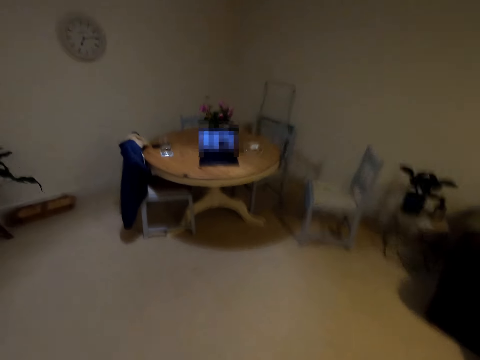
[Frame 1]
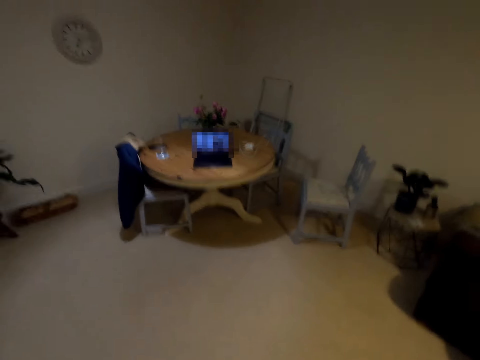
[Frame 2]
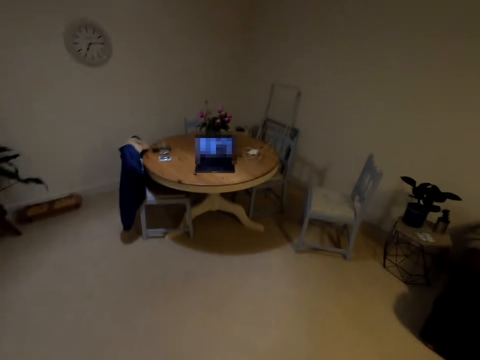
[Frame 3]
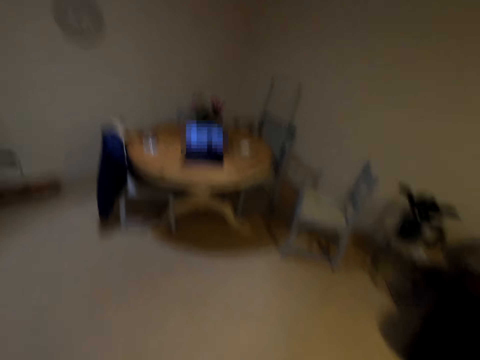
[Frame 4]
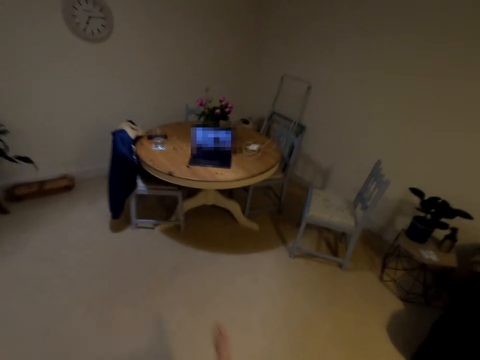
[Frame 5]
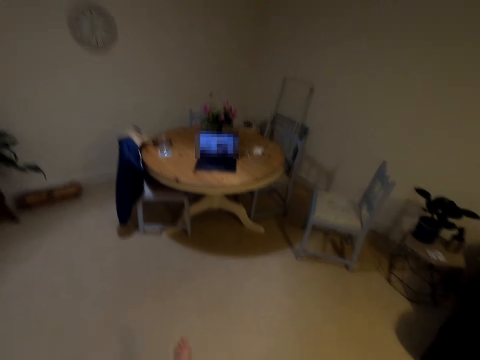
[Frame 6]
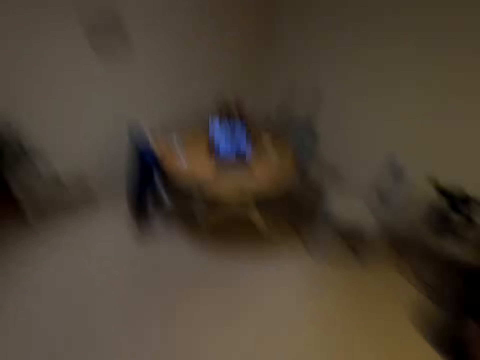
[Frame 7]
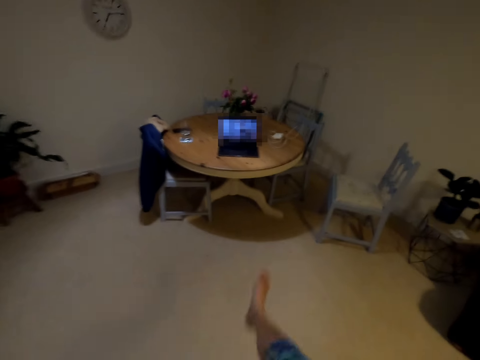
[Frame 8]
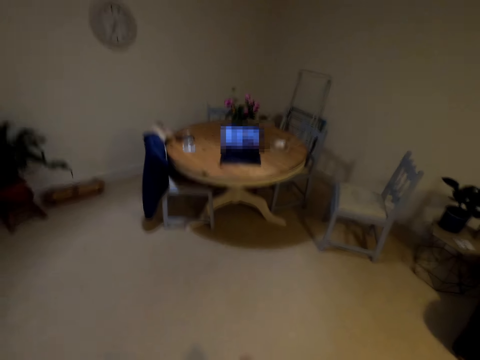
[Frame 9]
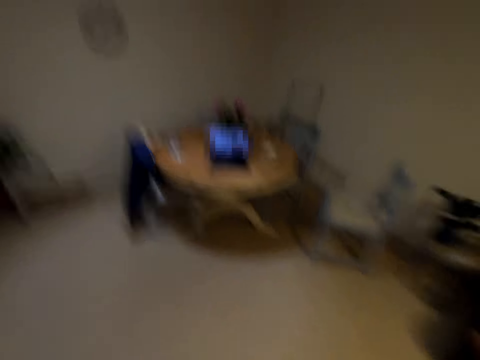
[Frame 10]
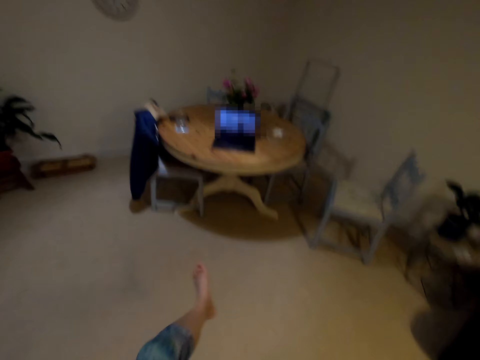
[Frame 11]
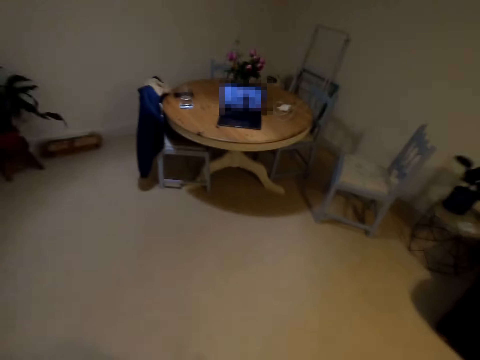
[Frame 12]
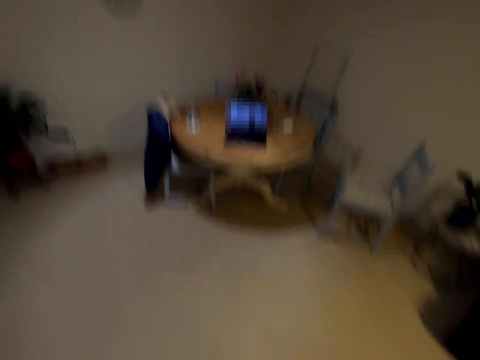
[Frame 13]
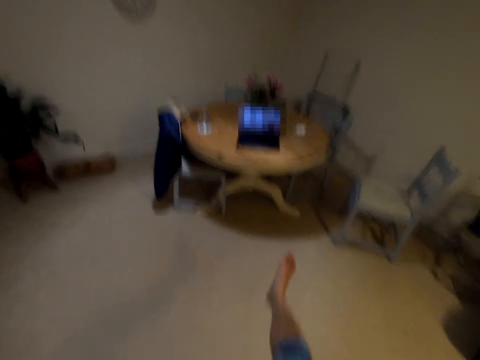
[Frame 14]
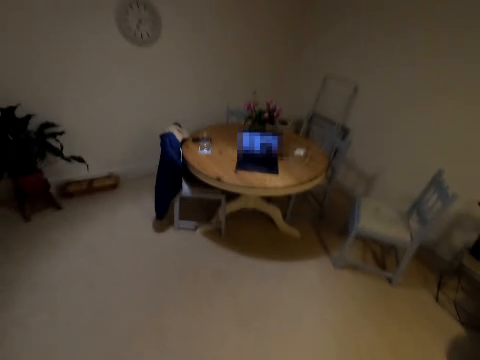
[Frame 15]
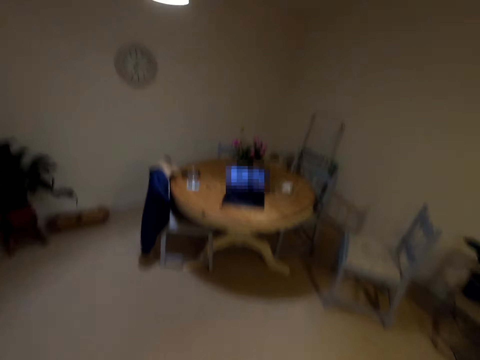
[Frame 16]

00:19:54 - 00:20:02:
The camera wearer looks at the laptop. They dance in the house.

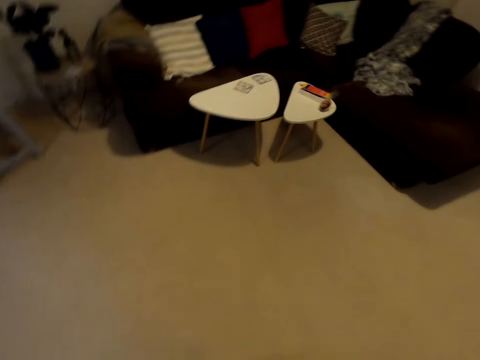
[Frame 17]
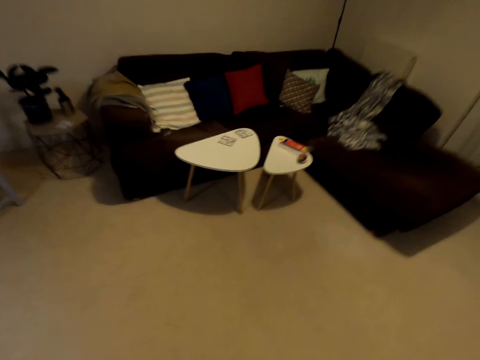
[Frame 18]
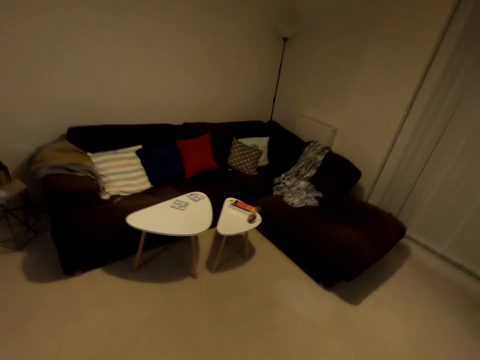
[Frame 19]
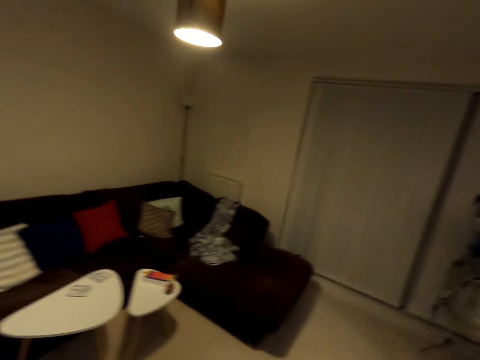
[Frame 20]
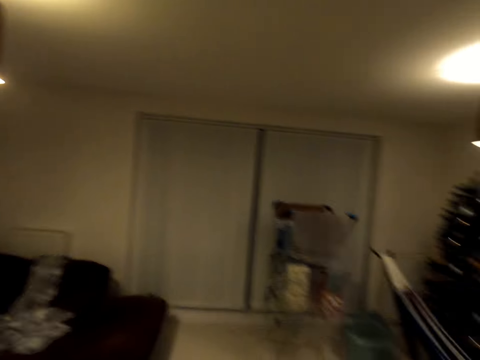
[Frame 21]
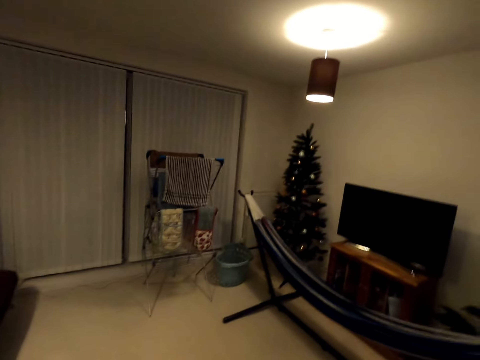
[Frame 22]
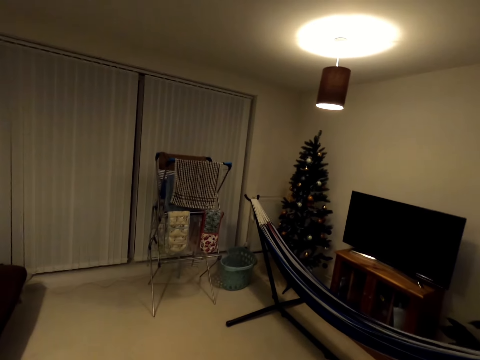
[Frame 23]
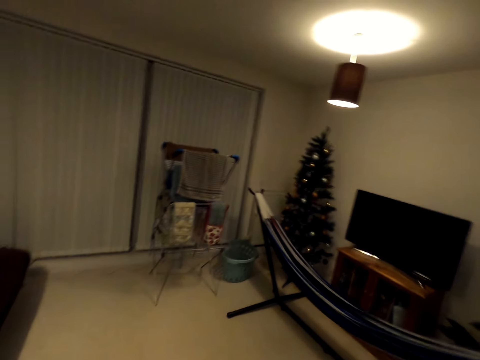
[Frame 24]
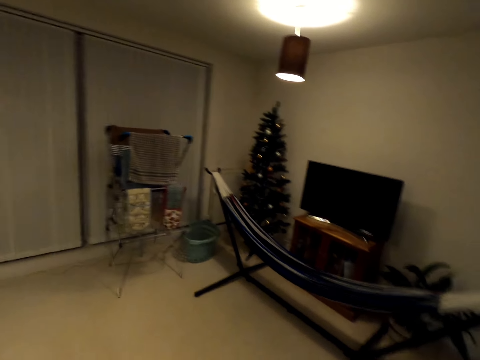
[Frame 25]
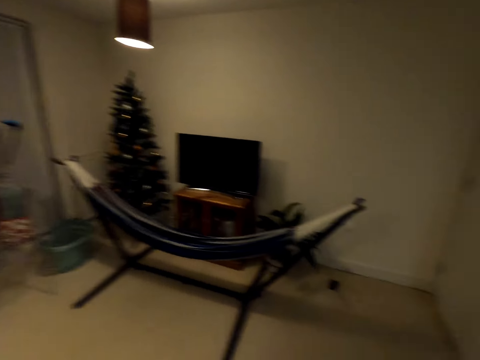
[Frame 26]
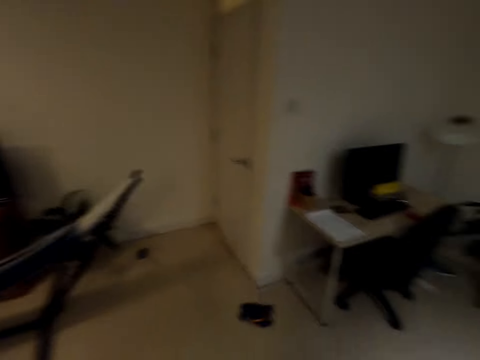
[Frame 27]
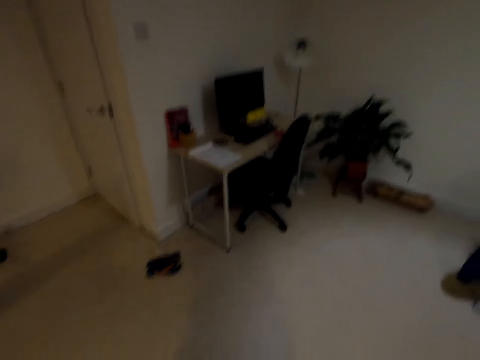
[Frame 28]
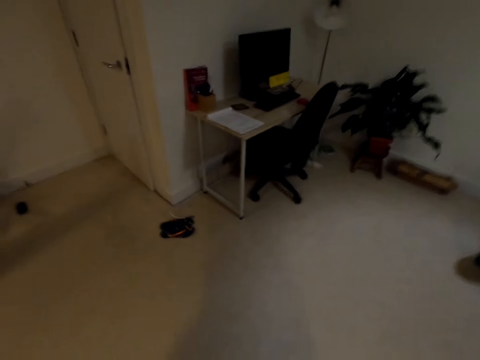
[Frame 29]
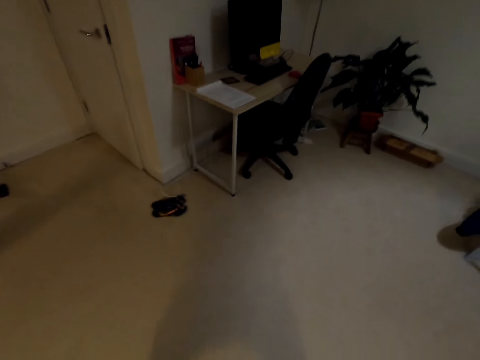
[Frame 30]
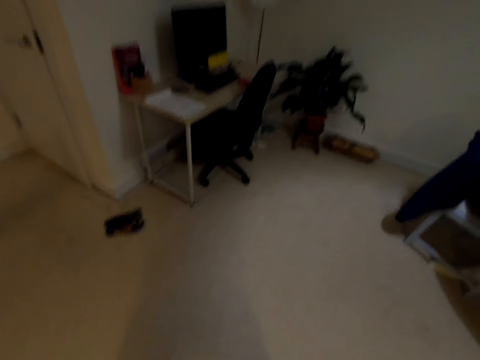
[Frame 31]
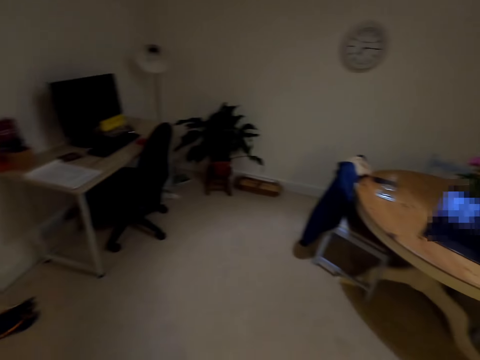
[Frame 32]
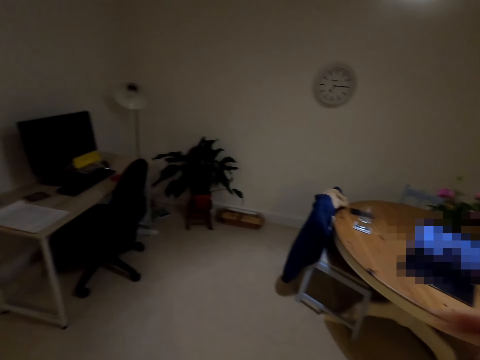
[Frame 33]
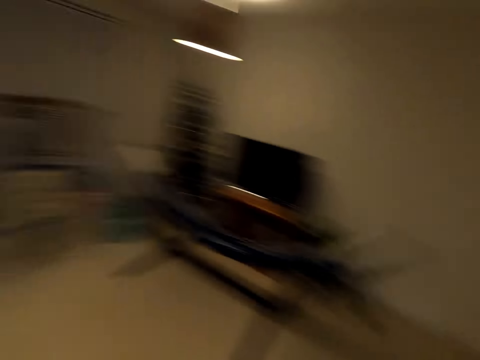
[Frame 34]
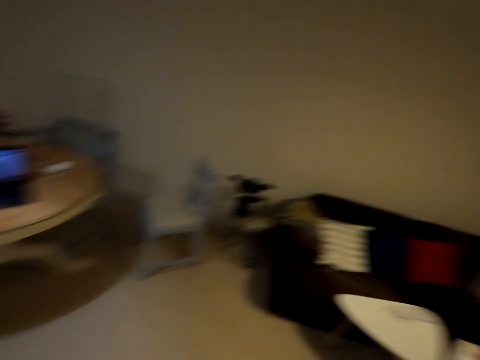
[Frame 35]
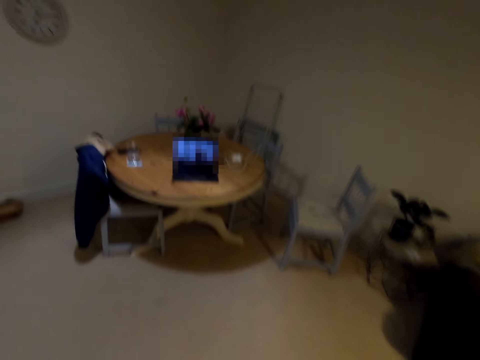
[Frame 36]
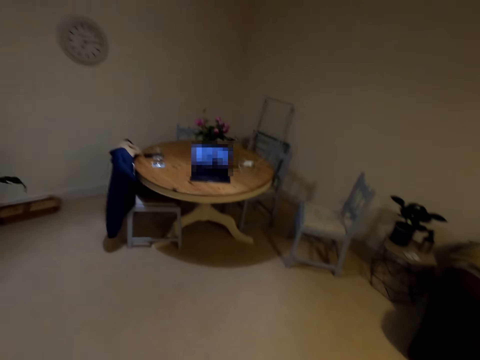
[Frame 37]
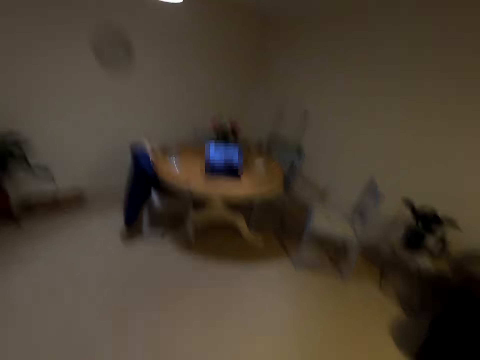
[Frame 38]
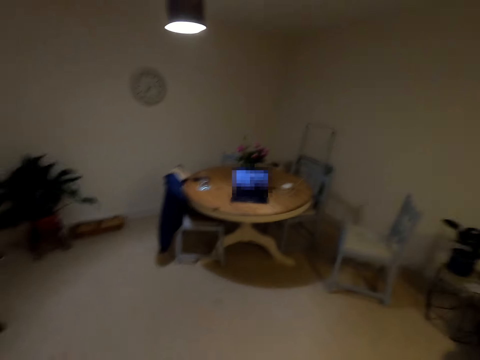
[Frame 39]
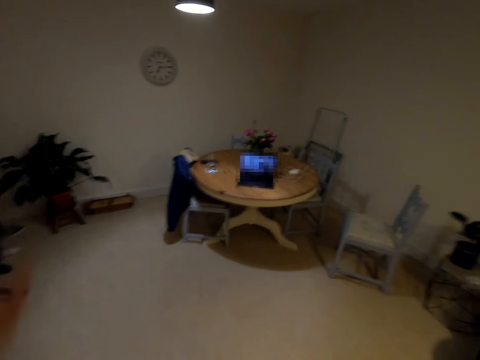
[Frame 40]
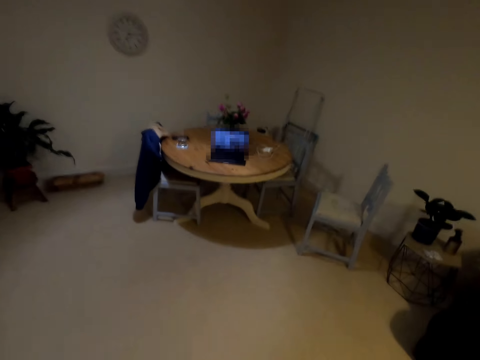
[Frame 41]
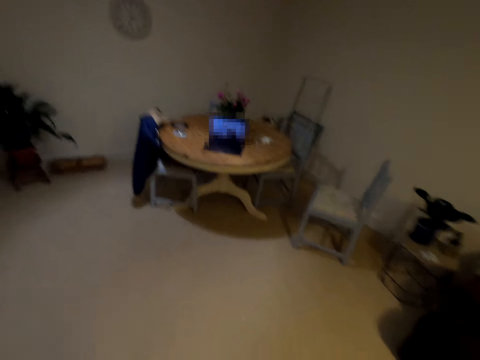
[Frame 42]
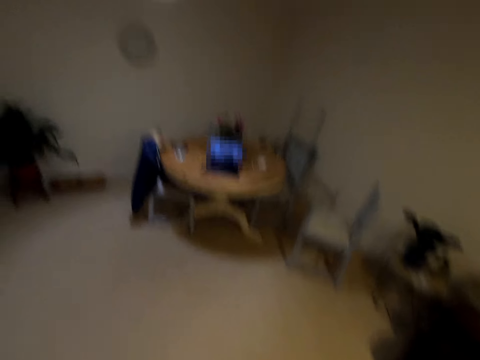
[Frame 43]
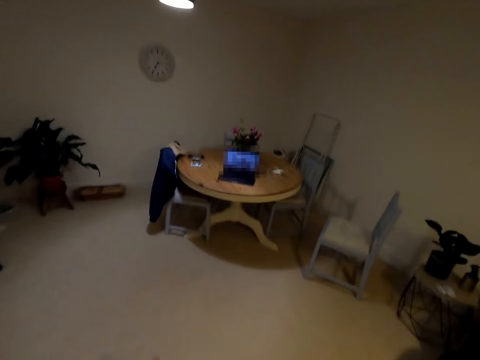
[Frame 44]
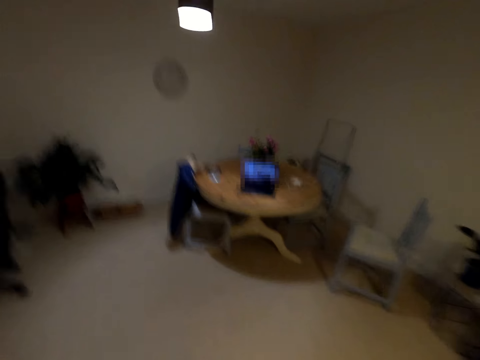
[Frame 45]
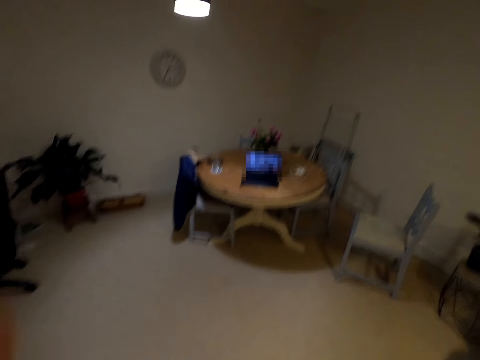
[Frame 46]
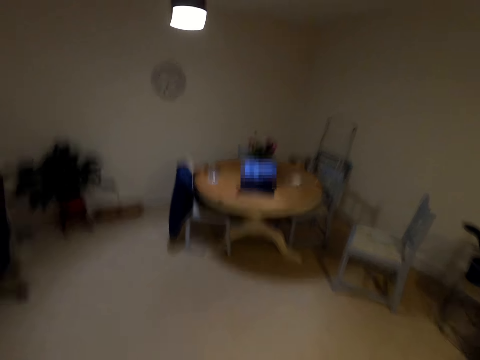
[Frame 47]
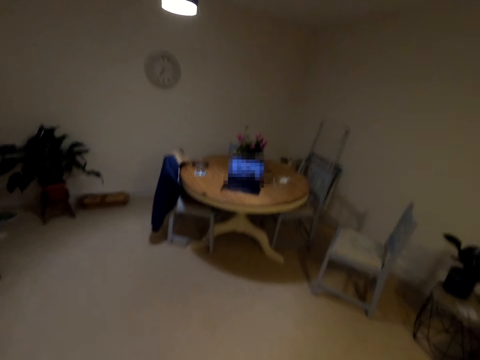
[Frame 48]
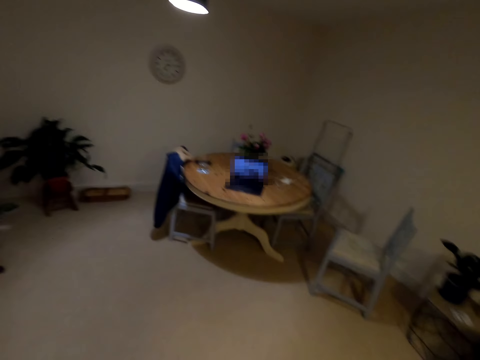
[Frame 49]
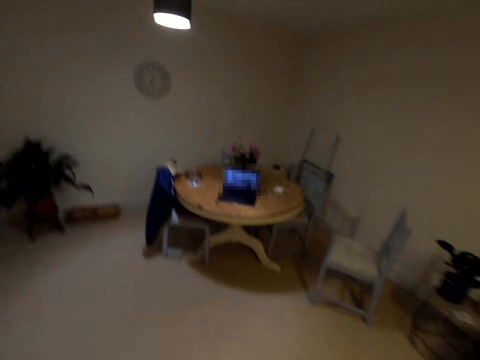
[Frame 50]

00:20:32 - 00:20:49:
The camera wearer looks around the house. They look at the laptop. They dance in the house.

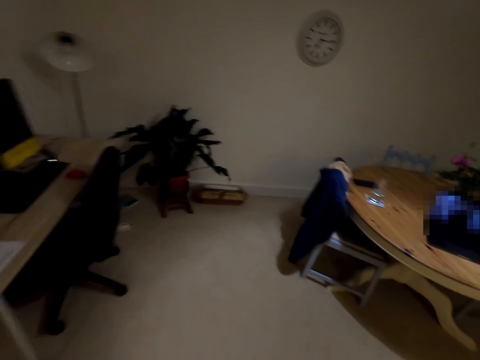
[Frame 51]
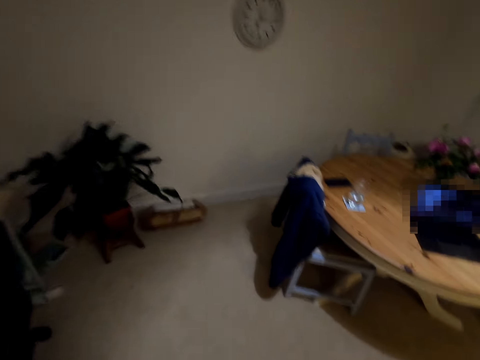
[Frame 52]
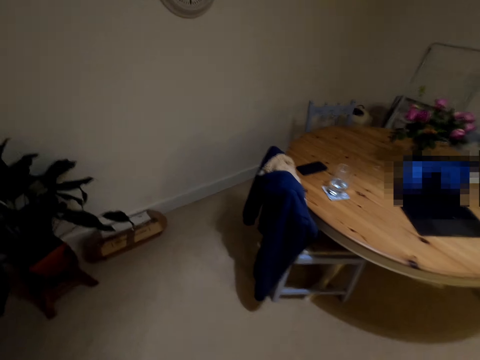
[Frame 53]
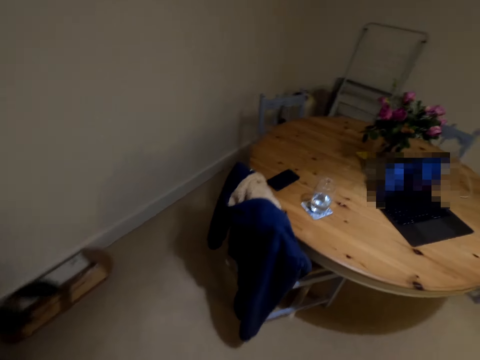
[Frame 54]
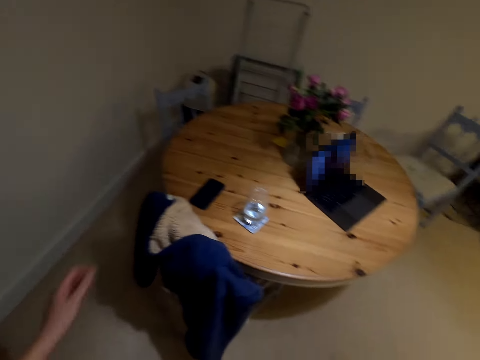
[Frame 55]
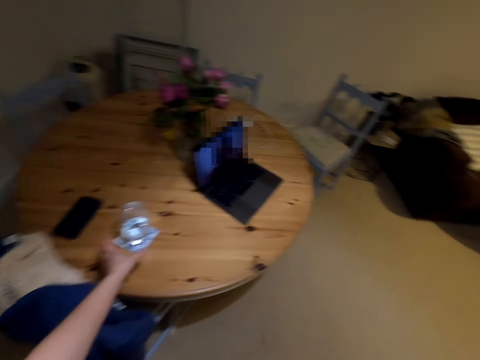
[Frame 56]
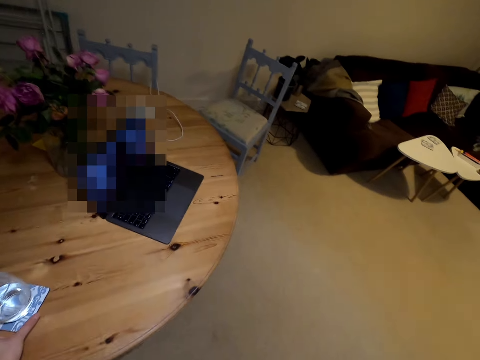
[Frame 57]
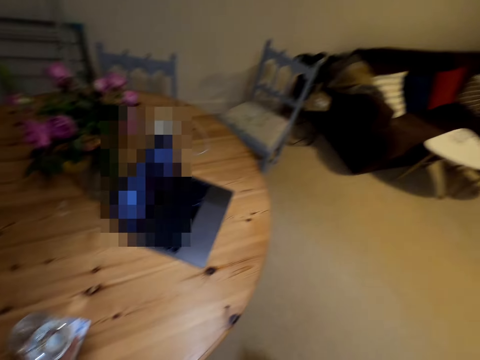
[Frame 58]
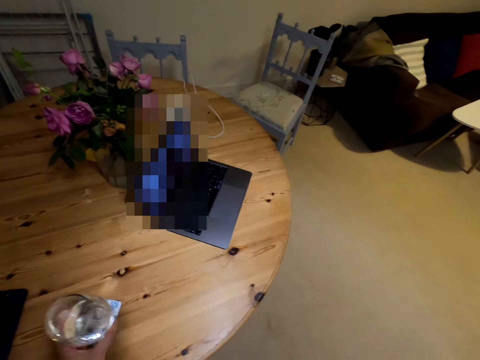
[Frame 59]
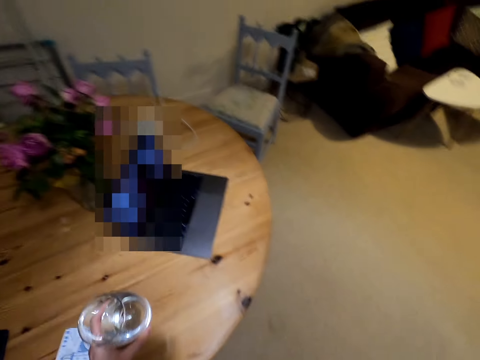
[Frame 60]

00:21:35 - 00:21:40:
The camera wearer walks to the table. They pick up a glass of water.
